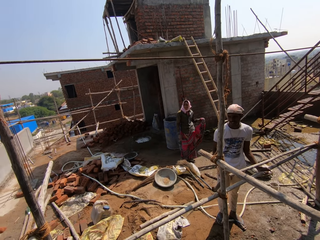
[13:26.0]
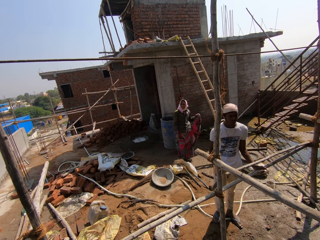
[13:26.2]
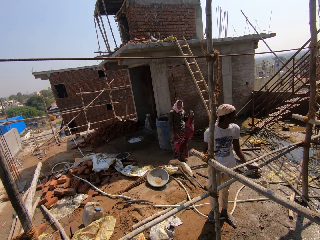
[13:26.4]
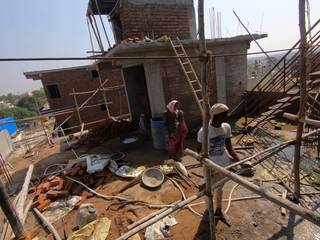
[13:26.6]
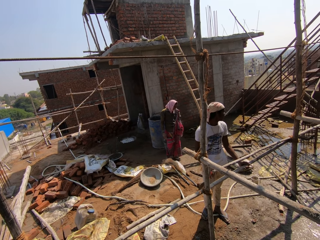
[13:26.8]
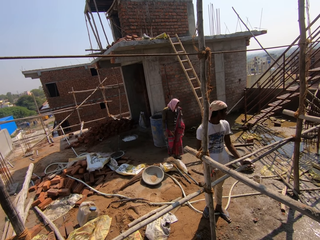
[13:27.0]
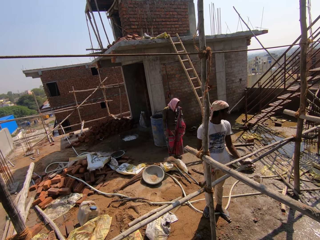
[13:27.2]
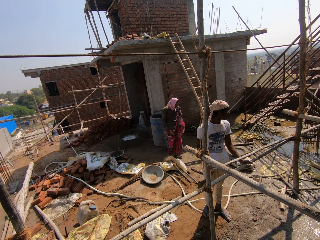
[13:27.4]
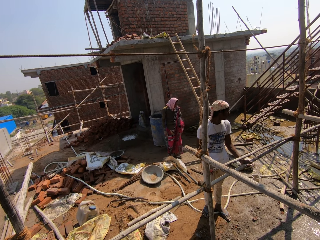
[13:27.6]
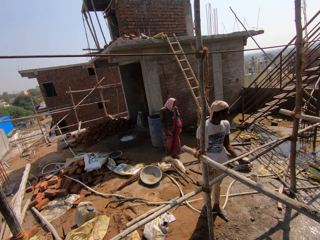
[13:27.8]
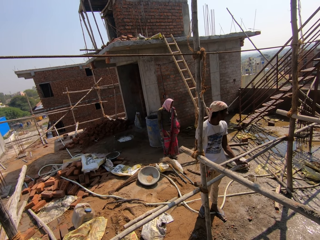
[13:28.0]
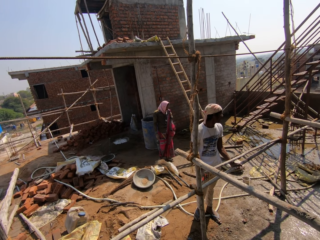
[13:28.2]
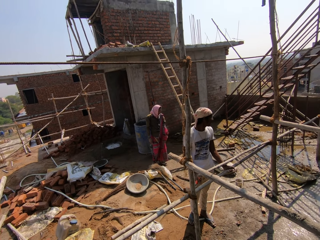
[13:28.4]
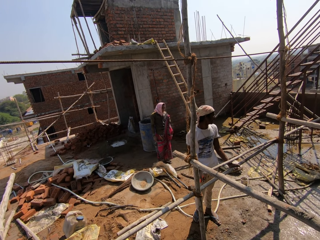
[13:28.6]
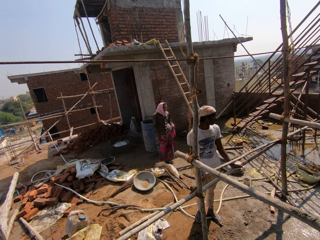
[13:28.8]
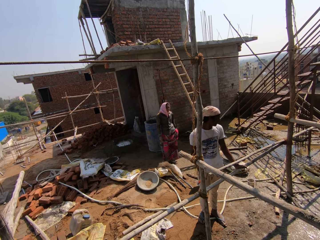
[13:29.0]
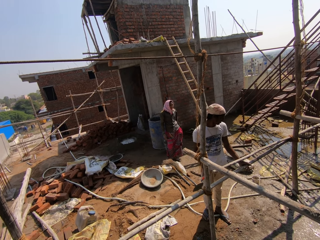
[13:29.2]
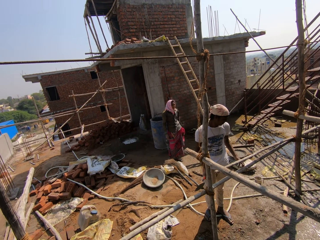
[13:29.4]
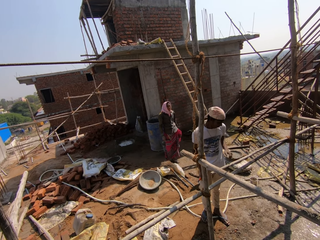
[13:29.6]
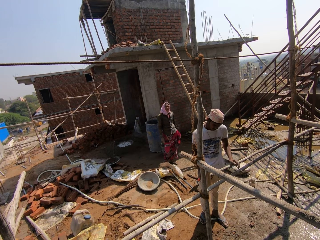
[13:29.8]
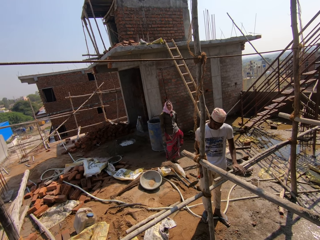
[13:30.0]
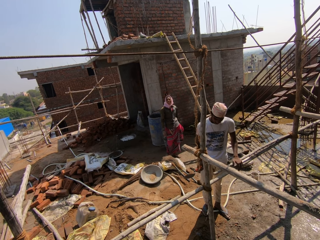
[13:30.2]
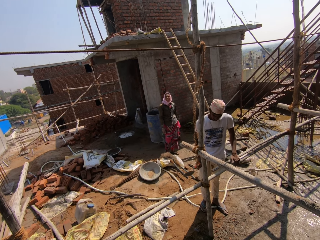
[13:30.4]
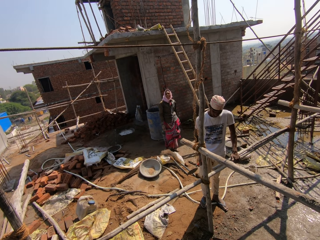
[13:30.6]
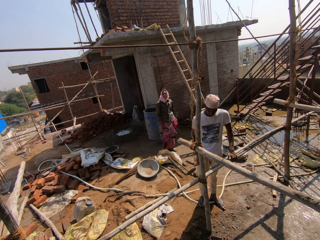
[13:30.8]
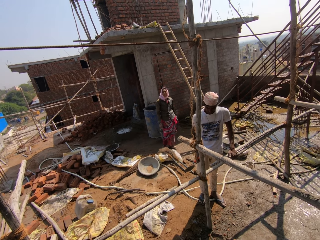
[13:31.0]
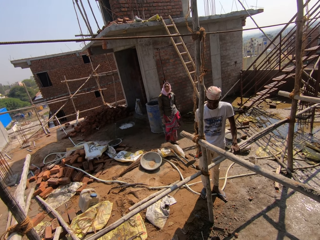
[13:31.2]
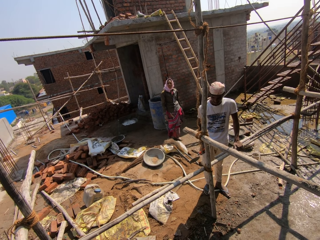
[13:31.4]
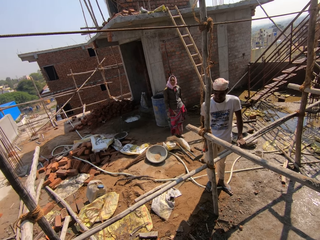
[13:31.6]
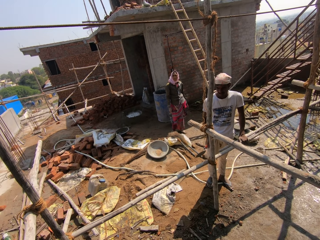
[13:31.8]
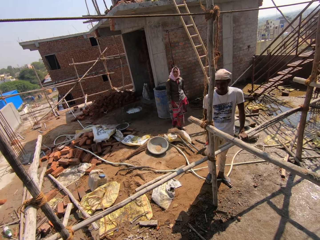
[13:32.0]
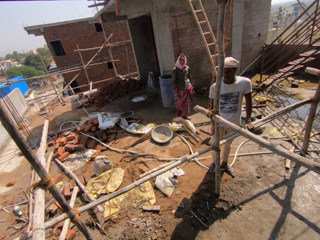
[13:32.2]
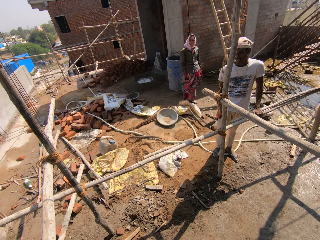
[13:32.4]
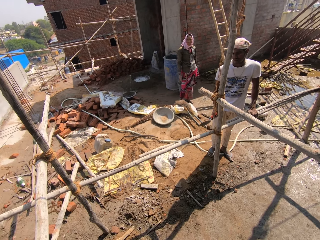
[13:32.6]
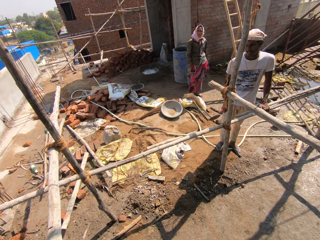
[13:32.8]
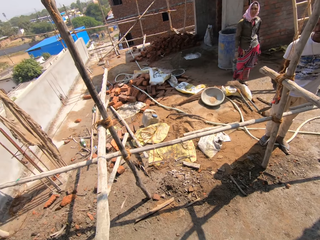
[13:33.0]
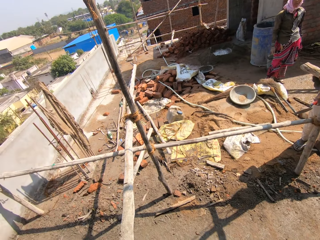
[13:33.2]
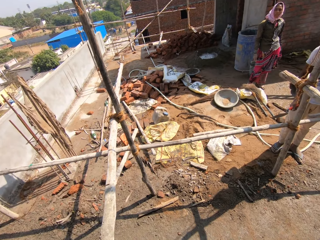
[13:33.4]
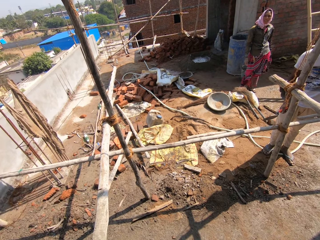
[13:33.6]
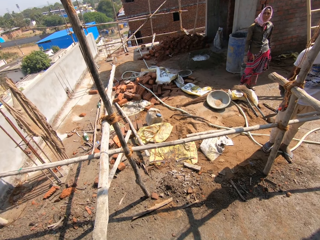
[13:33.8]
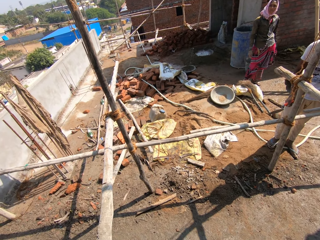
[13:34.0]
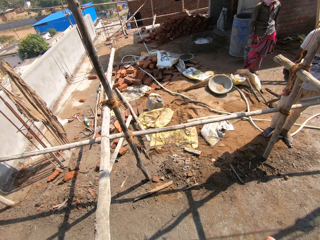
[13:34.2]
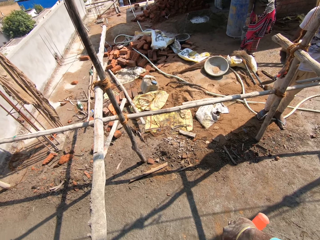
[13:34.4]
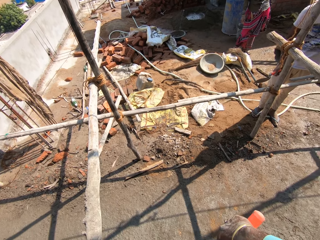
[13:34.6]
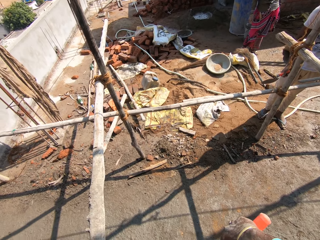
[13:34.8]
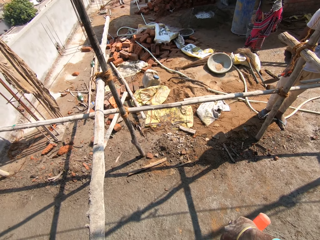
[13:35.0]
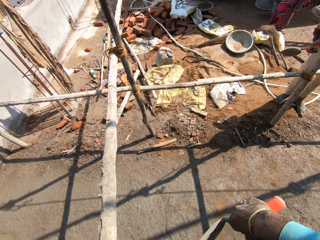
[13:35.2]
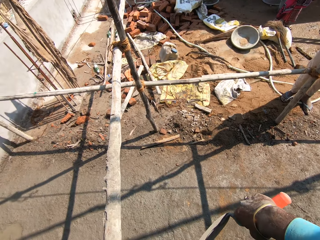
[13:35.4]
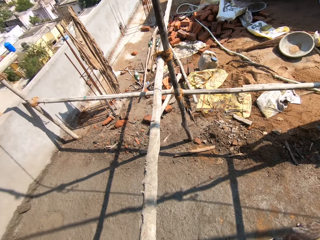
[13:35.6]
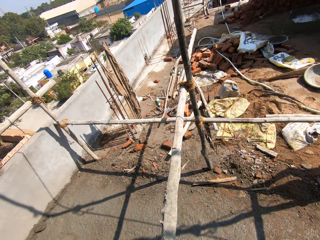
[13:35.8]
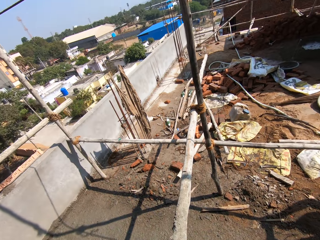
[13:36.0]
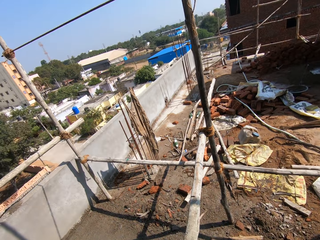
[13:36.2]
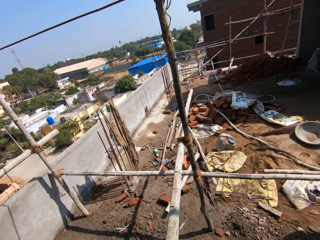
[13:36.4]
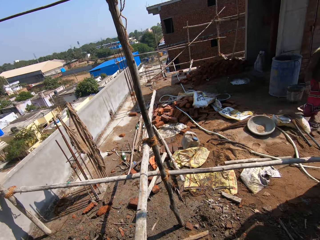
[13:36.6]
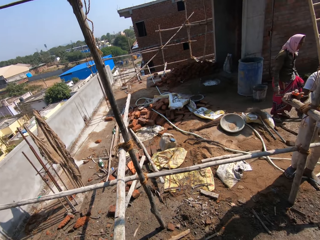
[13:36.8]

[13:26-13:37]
The camera wearer looks at a woman and a man. The man adjusts his hand. The woman looks at the camera wearer. The camera wearer looks around the construction area.

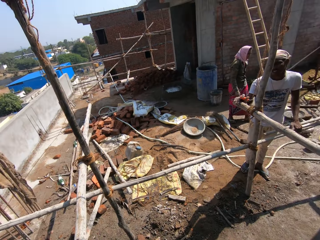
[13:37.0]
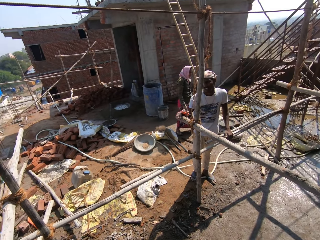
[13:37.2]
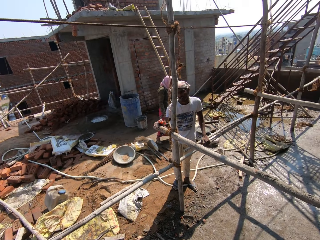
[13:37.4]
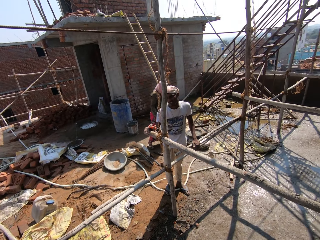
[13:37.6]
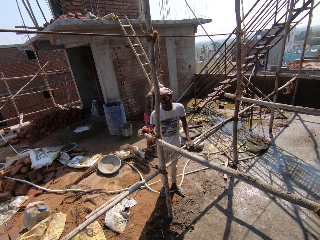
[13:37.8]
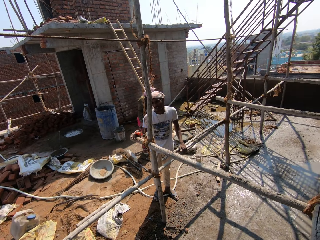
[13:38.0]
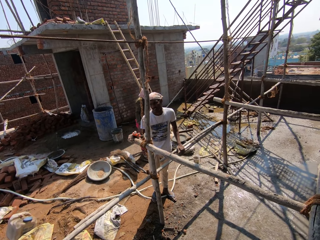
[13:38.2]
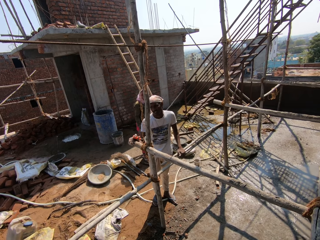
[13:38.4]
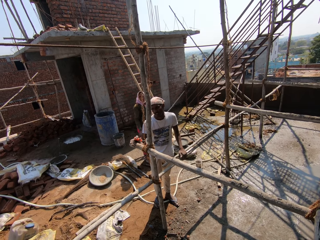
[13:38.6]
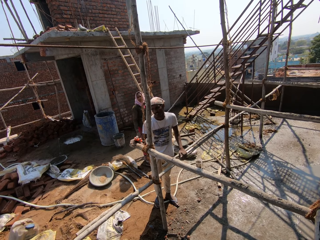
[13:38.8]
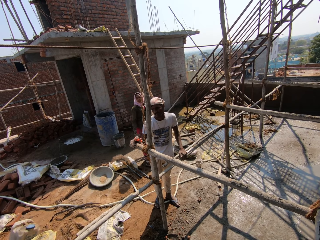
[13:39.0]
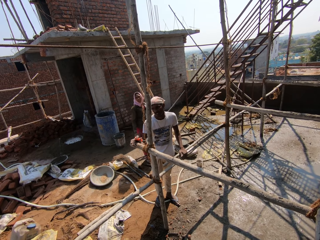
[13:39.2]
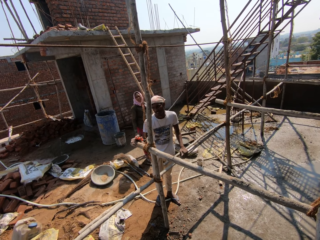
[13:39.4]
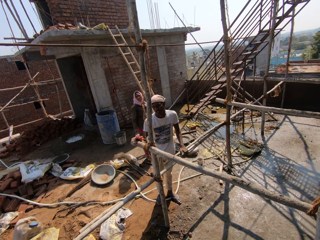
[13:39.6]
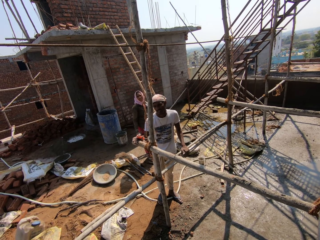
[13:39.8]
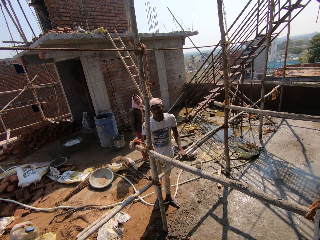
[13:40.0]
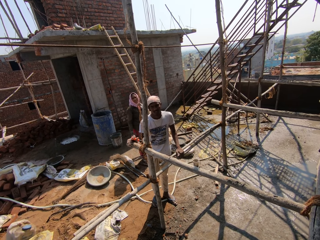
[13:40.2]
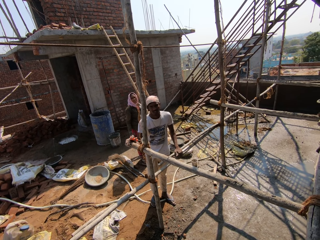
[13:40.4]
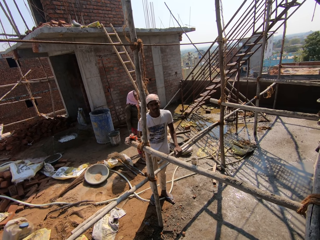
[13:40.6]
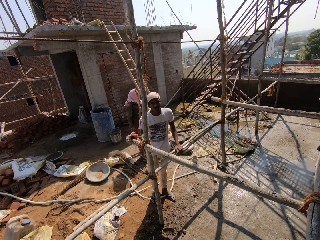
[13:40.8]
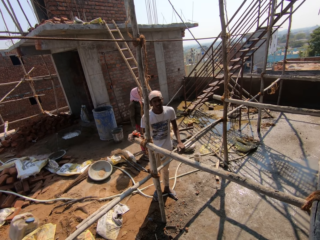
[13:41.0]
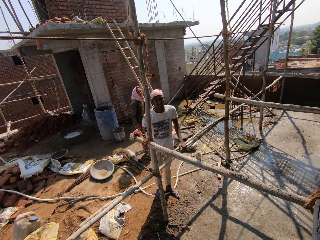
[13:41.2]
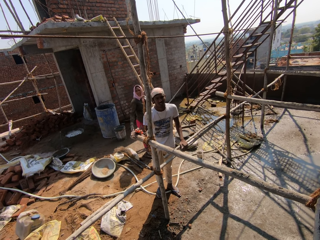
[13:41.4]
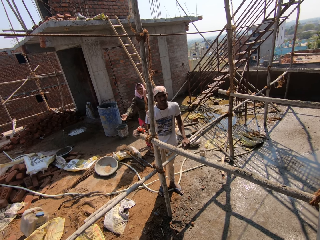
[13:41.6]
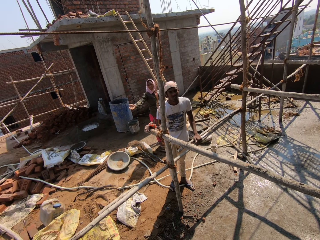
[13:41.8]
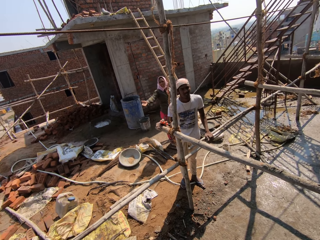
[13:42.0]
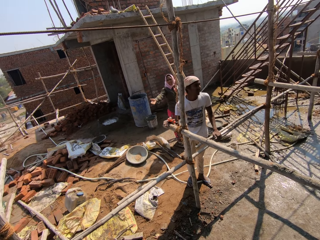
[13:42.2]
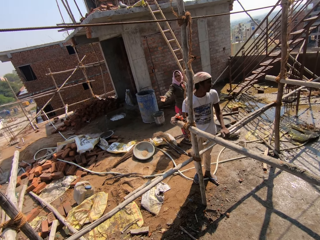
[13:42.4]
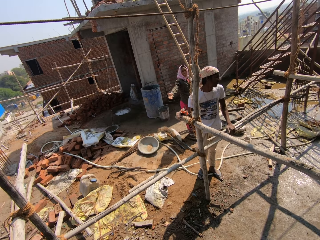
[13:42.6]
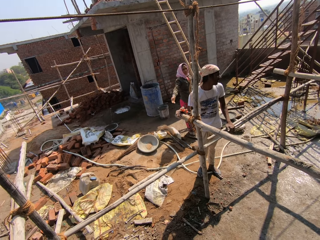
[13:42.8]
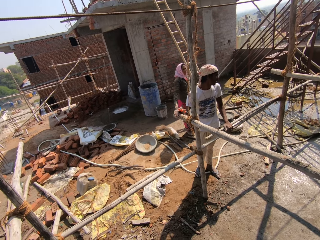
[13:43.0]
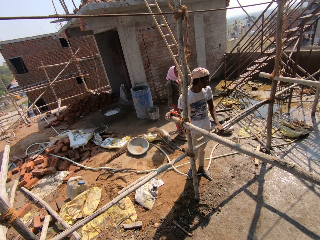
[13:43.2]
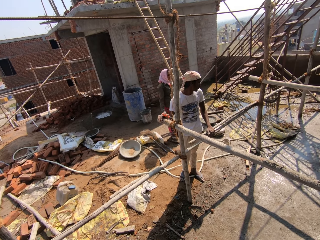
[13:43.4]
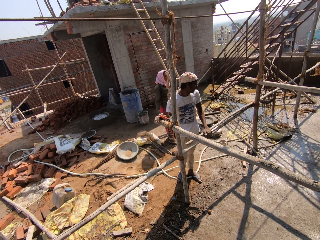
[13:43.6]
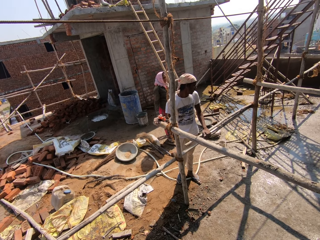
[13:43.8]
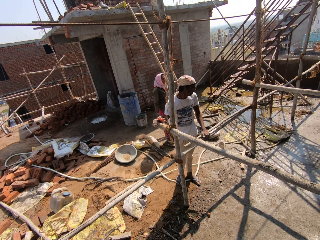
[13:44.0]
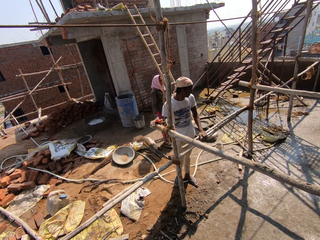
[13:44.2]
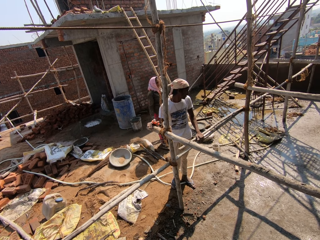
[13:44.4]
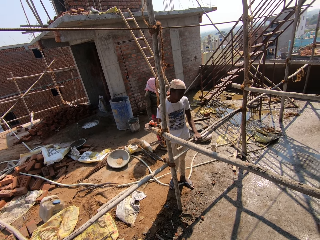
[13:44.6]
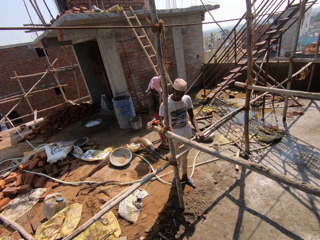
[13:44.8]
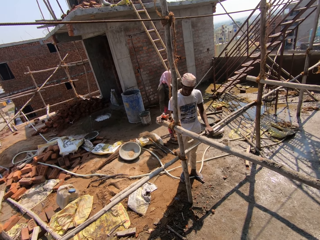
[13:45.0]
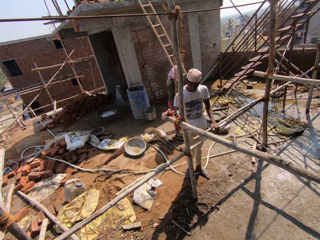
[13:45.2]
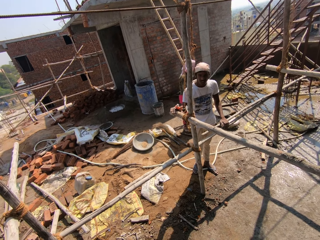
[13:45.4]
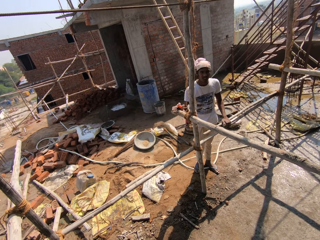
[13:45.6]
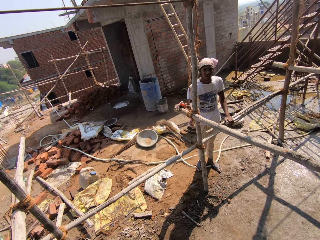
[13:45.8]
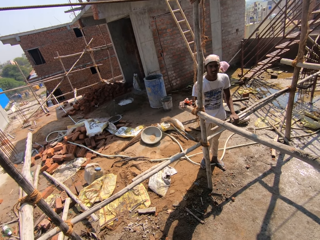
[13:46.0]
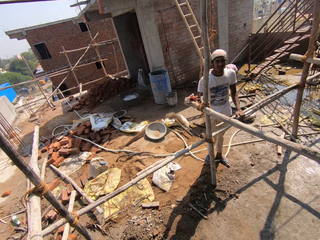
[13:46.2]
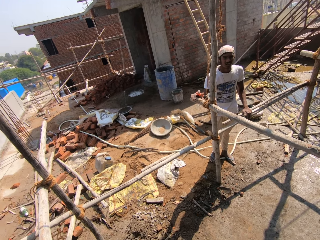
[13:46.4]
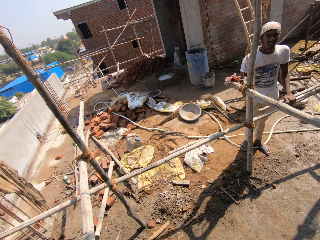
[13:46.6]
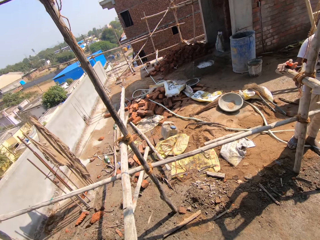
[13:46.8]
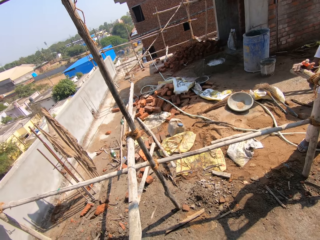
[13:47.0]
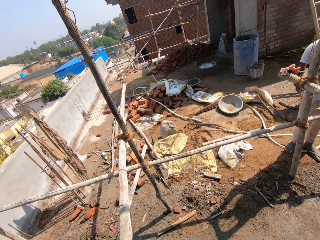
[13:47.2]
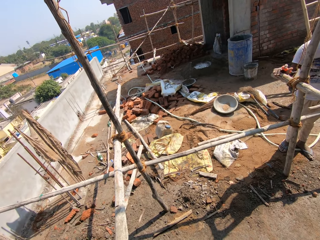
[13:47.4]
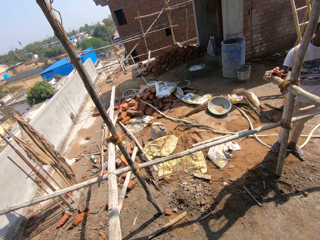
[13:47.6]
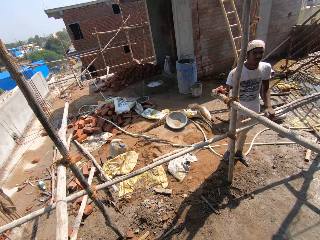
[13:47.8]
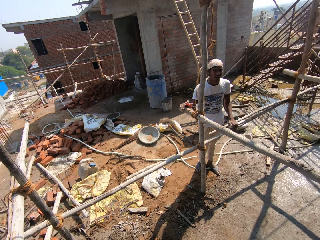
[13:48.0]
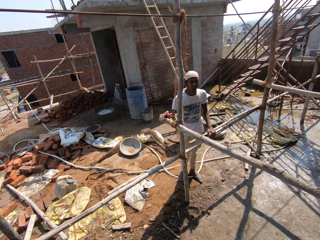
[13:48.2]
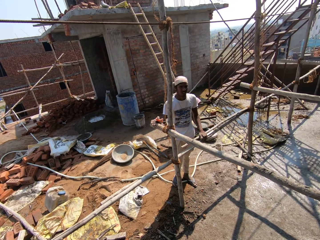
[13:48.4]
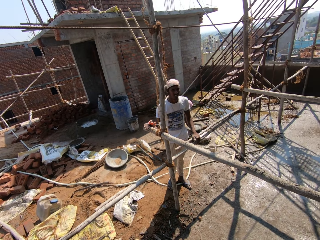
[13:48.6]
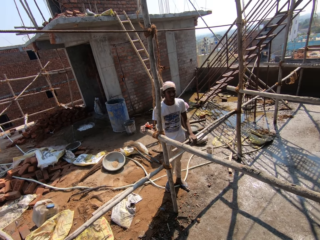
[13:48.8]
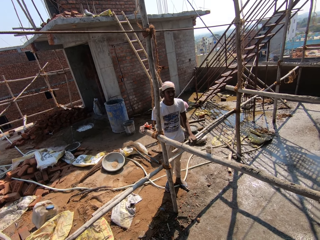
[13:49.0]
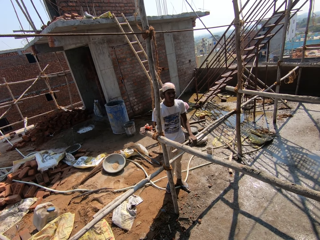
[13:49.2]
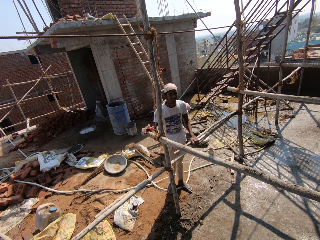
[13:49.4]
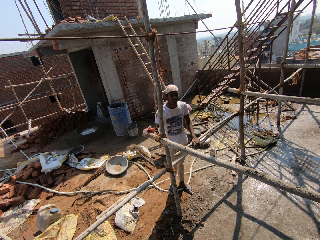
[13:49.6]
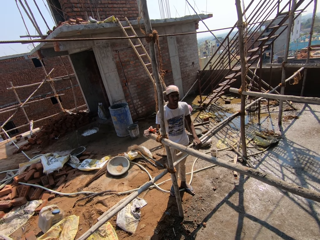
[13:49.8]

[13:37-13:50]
A woman walks around the construction area. The camera wearer looks at the woman and a man. The woman looks at the camera wearer. The man looks at the camera wearer. The woman does a hand gesture. The camera wearer looks around the construction site. The woman bends towards something. Another man holds wood.
